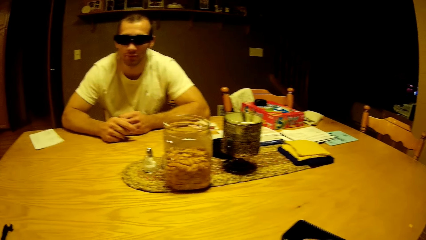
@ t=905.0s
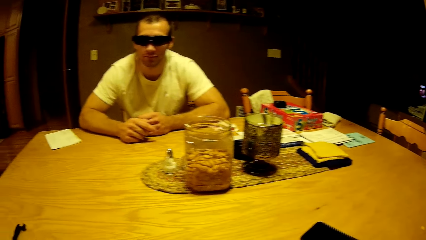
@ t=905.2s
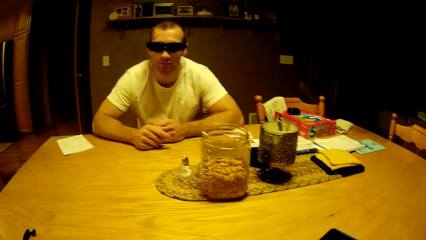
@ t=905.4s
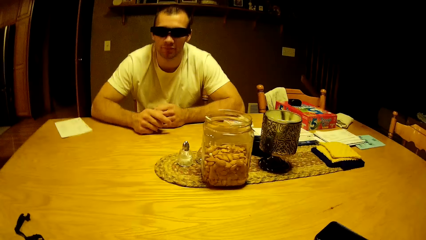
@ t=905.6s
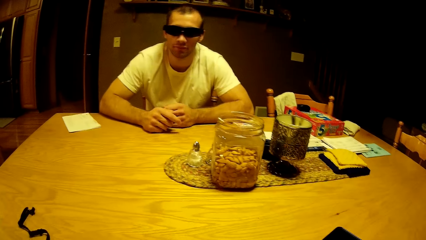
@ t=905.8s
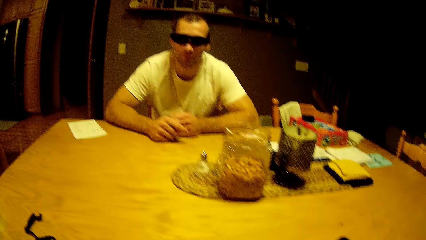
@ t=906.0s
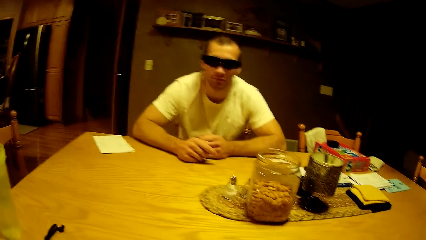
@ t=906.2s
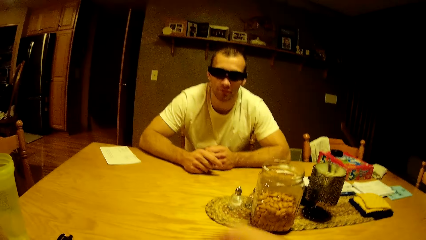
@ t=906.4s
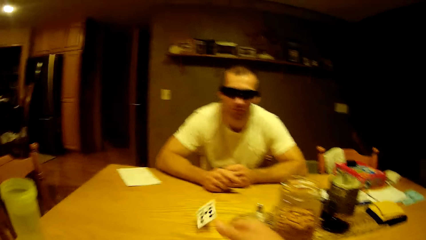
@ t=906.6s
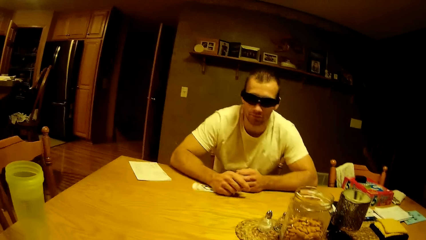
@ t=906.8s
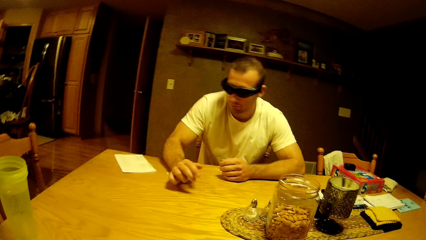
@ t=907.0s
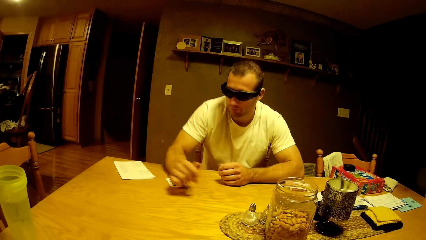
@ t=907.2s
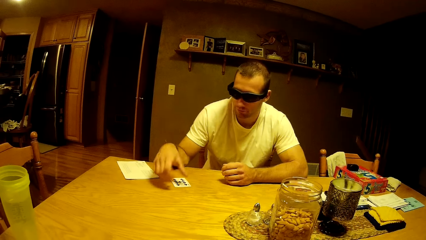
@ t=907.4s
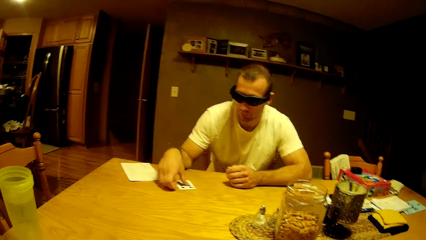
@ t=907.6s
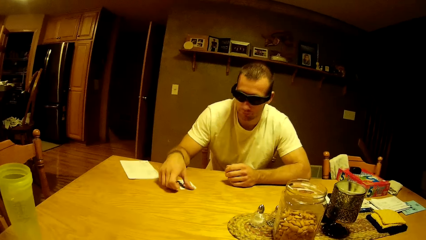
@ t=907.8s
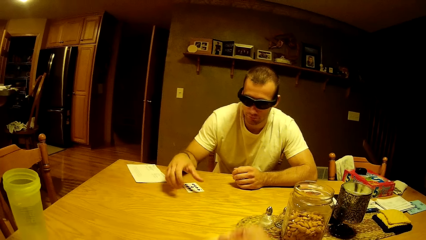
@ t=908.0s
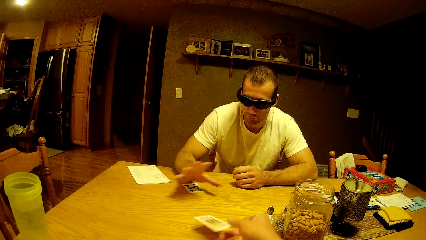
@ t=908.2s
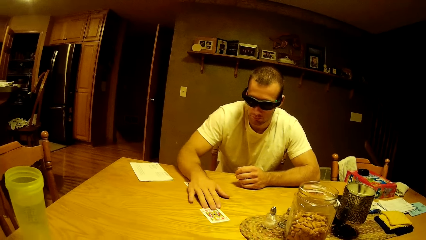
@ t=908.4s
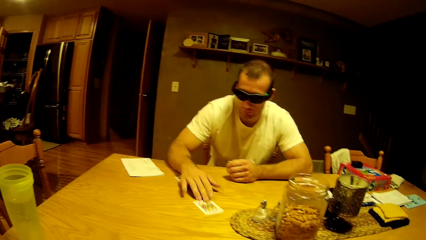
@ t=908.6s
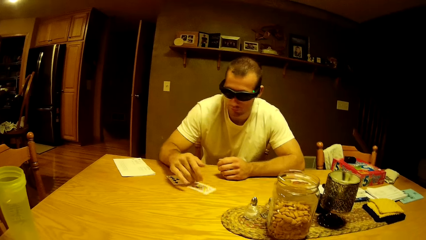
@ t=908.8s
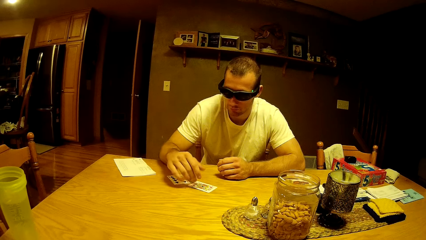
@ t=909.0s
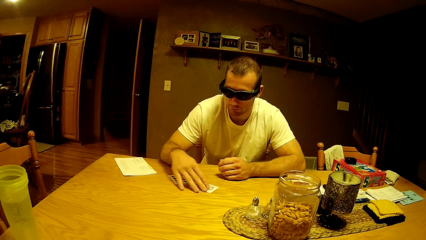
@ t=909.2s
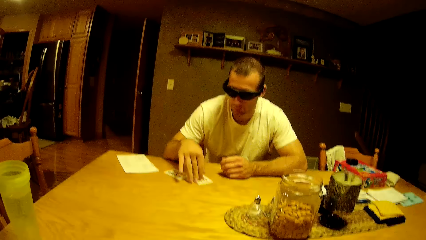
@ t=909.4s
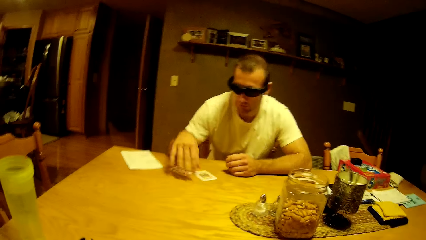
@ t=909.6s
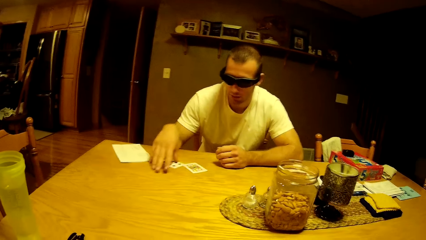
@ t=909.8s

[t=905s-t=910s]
The camera wearer distributes the cards. They throw the play card on the table. A man takes the play card. The camera wearer throws the play card on the table.
